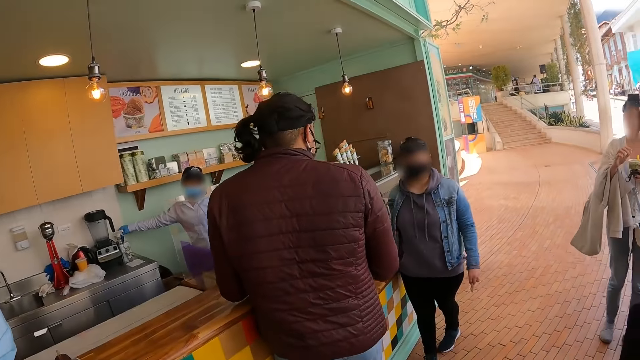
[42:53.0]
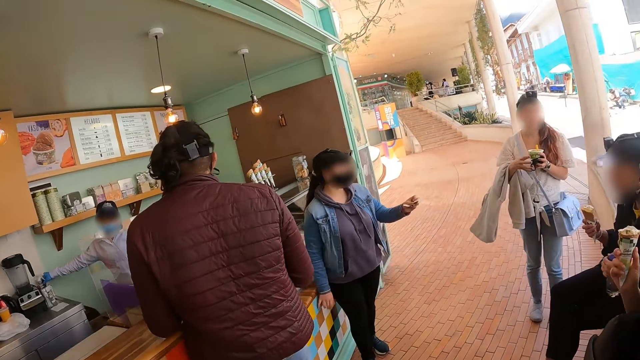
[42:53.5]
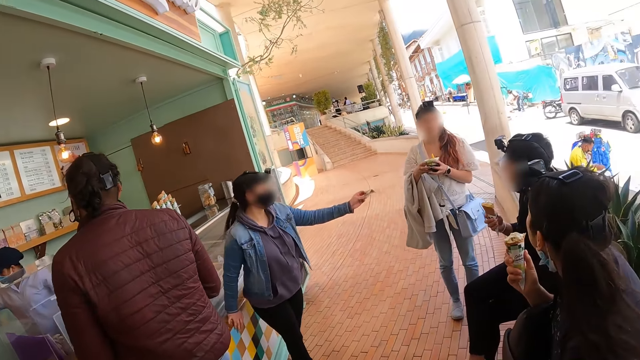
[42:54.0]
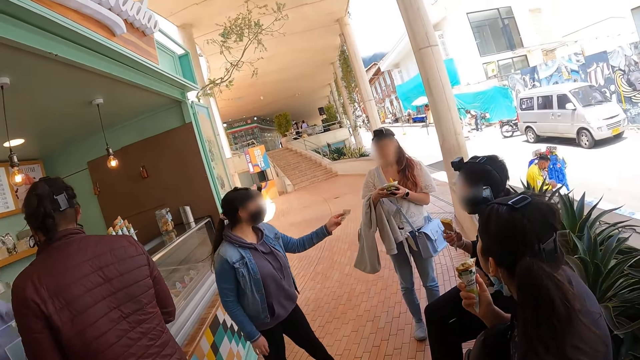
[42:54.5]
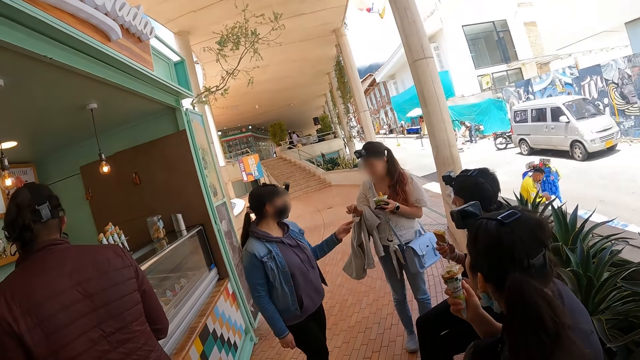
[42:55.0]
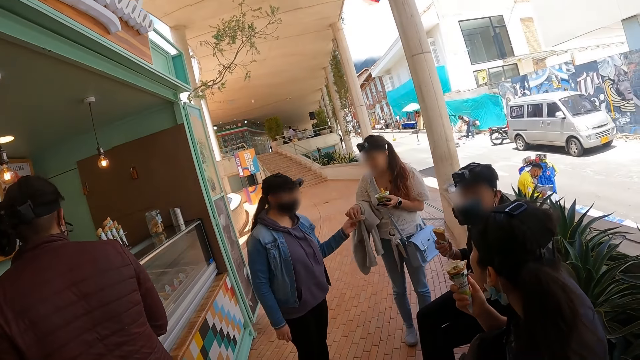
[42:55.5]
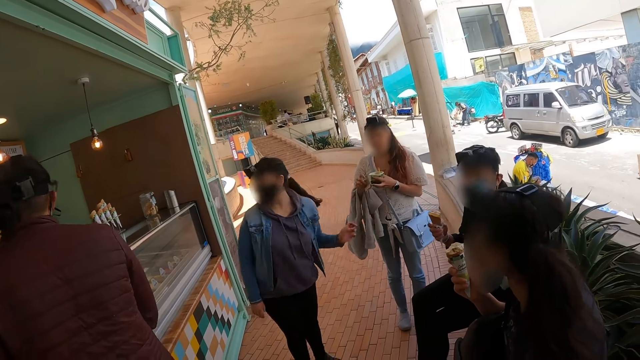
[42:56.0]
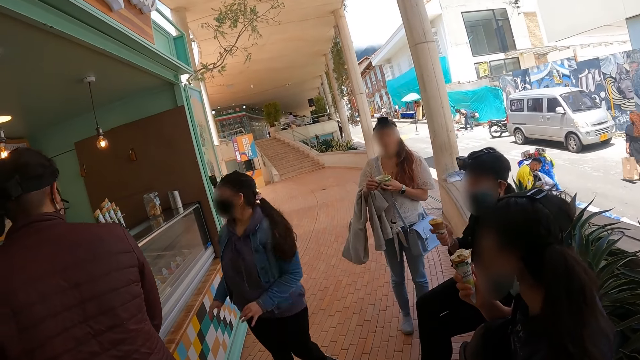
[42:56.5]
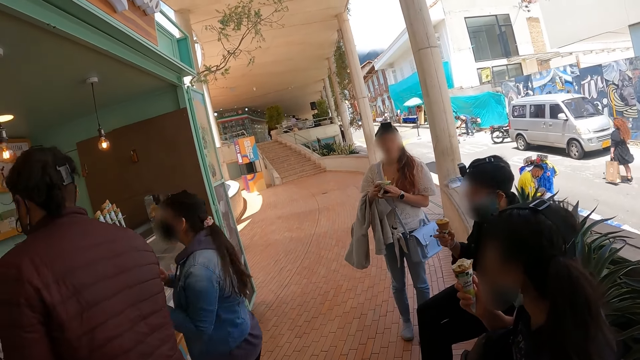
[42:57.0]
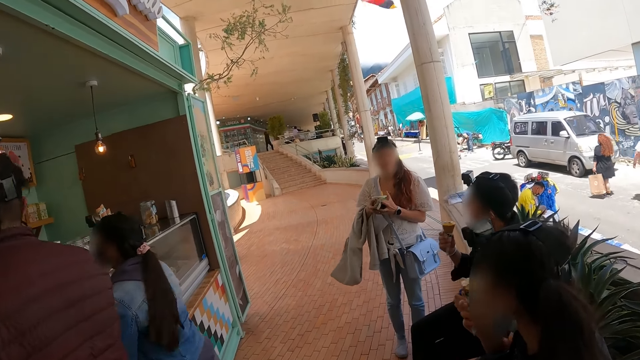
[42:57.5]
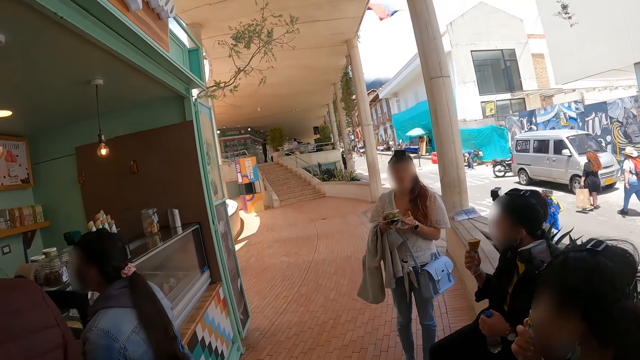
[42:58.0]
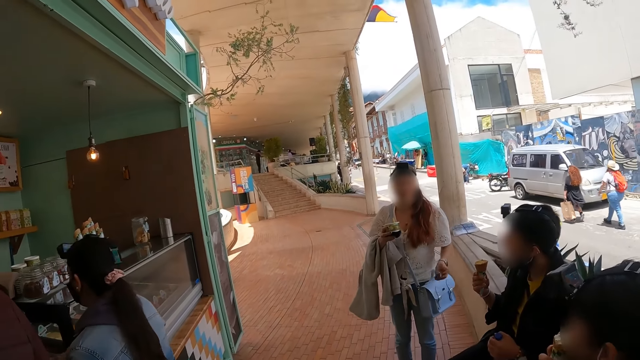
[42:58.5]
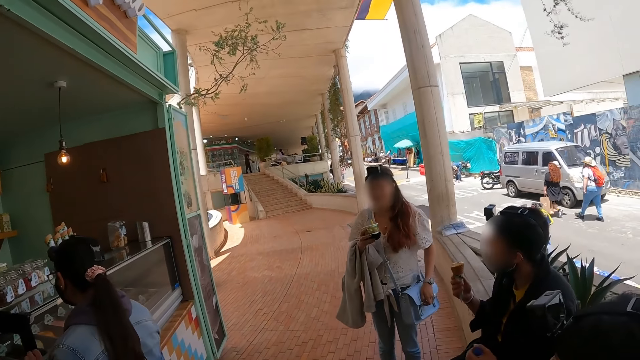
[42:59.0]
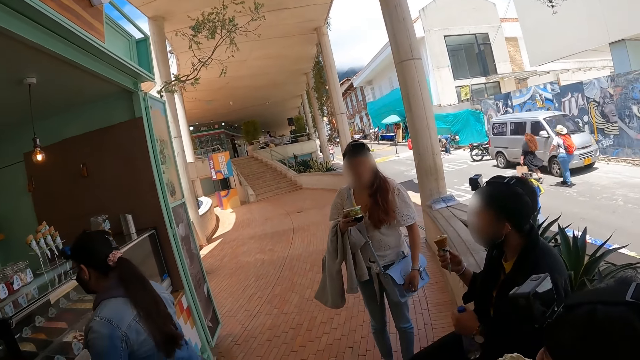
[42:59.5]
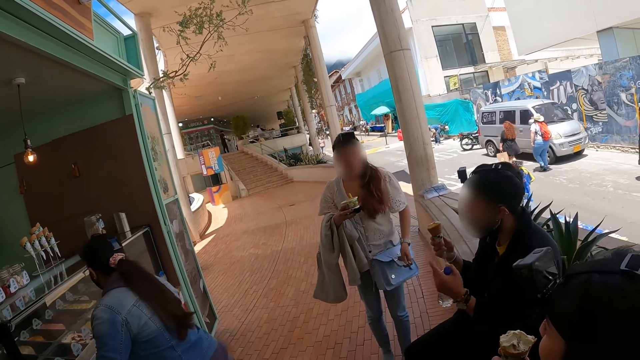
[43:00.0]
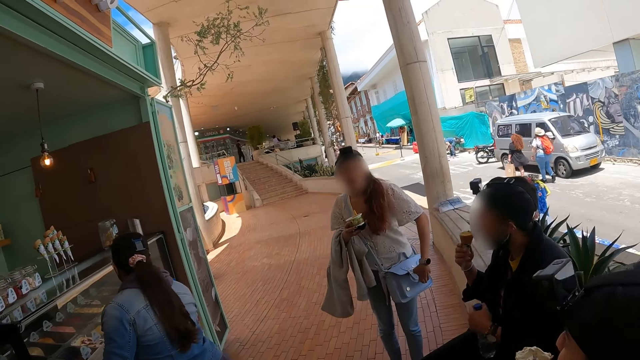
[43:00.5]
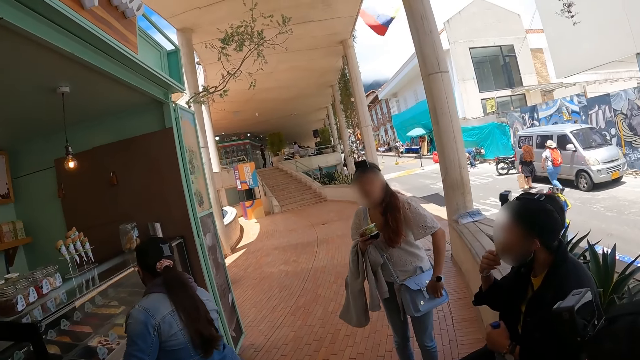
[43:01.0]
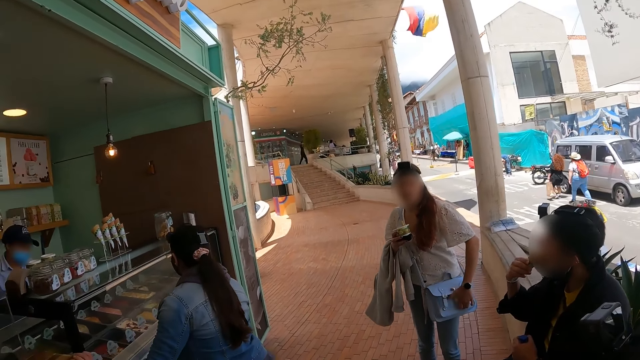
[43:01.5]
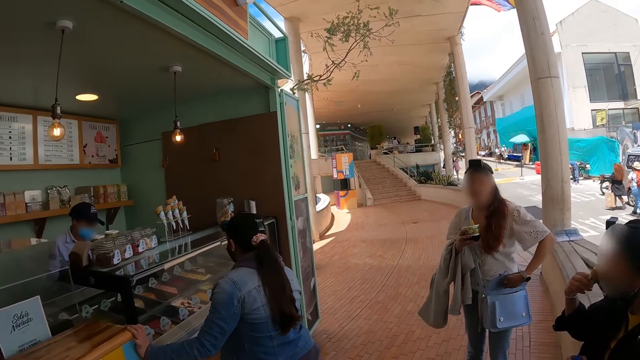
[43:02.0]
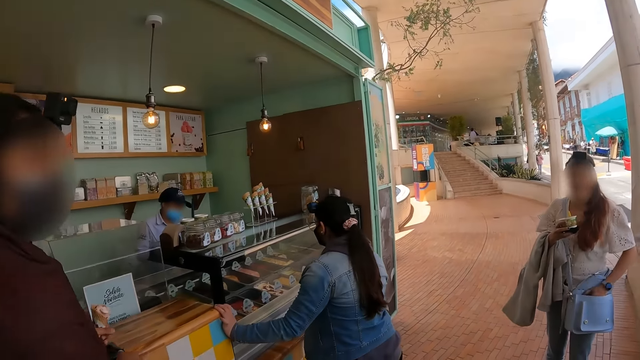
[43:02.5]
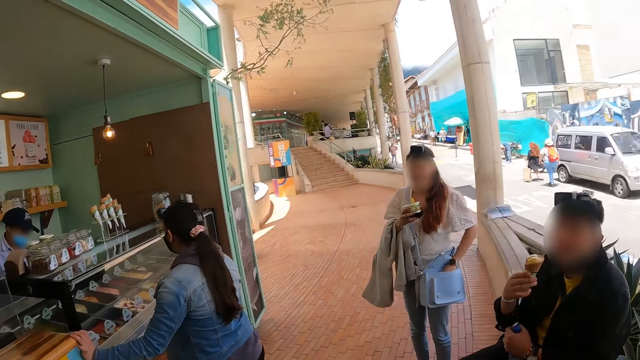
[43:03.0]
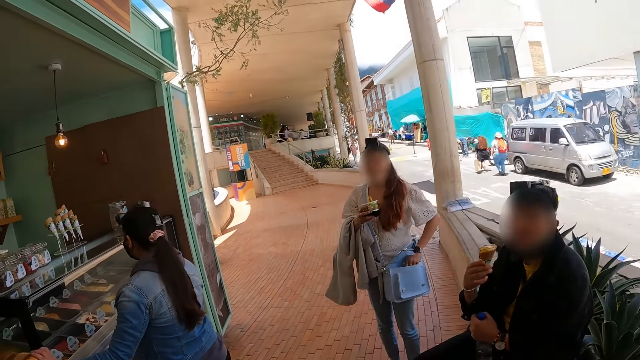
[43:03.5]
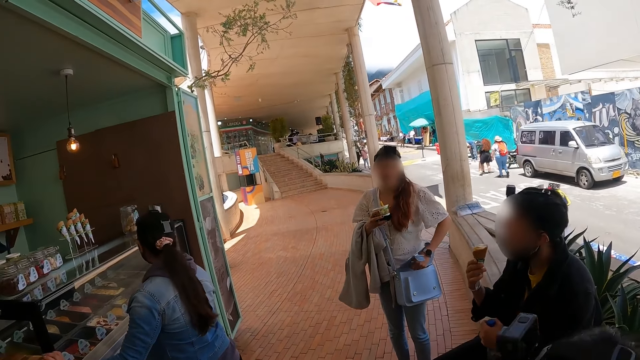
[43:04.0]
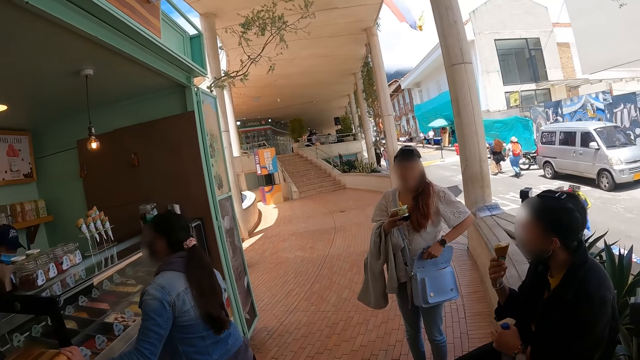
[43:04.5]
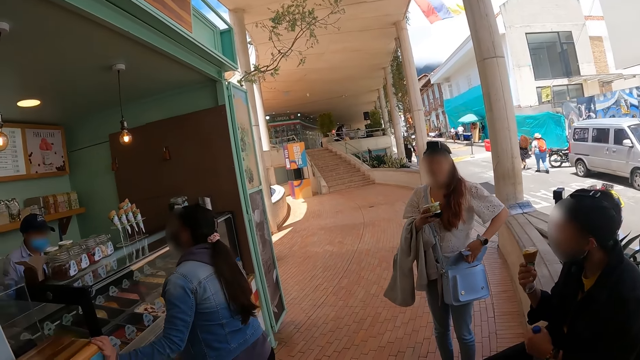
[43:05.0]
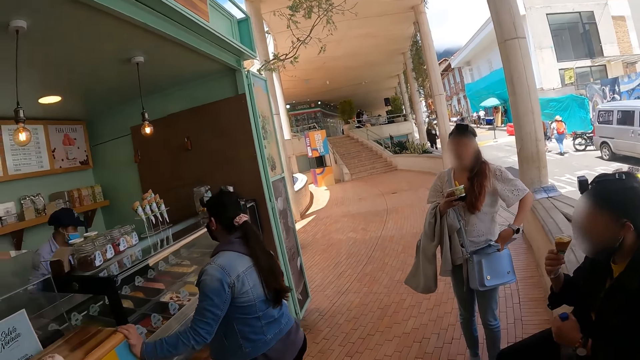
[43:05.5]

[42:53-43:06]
The camera wearer faces a group of friends. A person gives money to another person. The other person keeps the money in a bag. A third person eats ice cream.

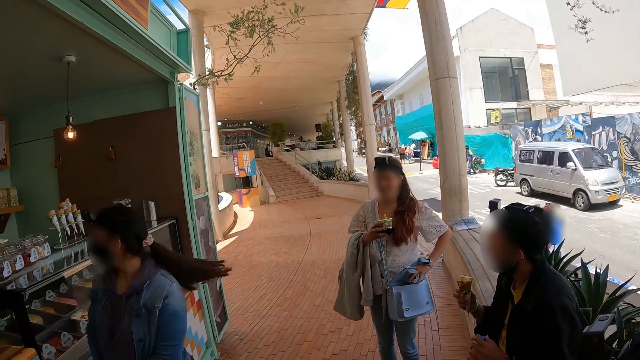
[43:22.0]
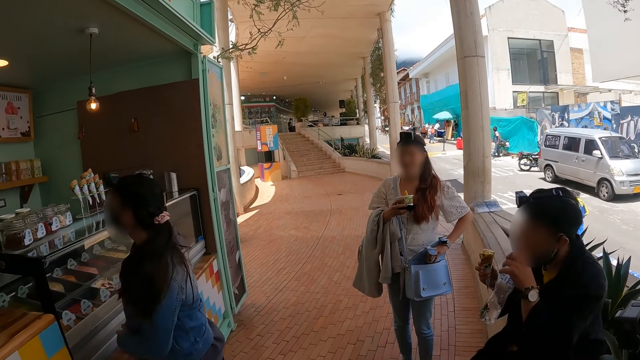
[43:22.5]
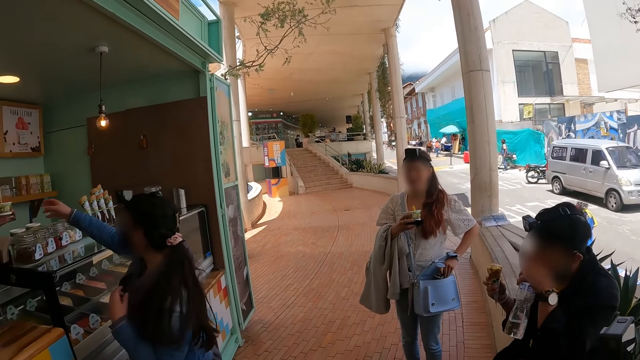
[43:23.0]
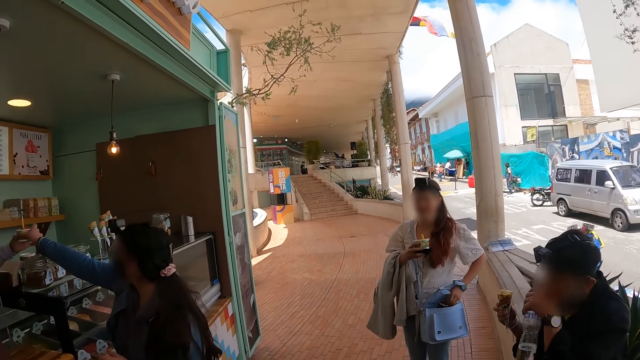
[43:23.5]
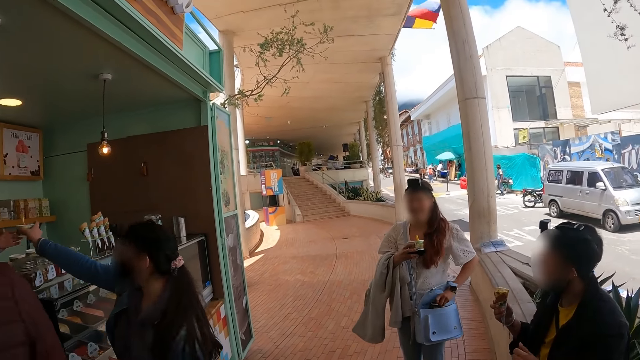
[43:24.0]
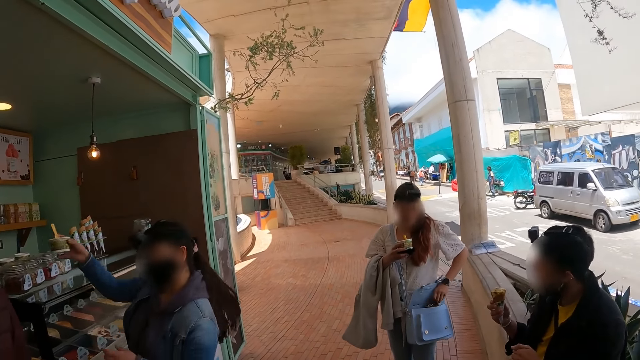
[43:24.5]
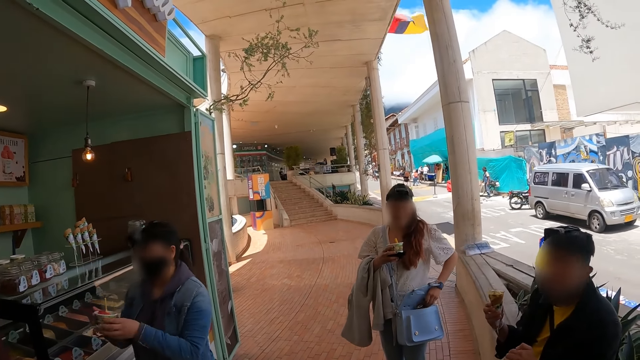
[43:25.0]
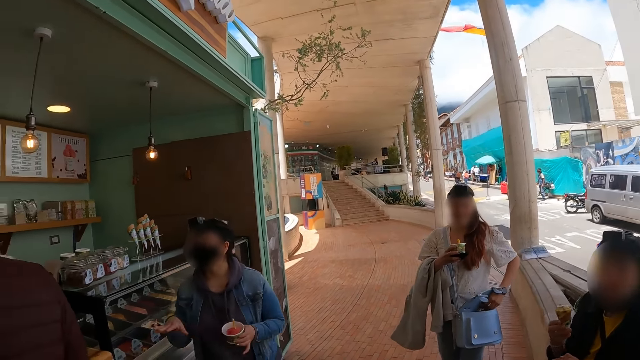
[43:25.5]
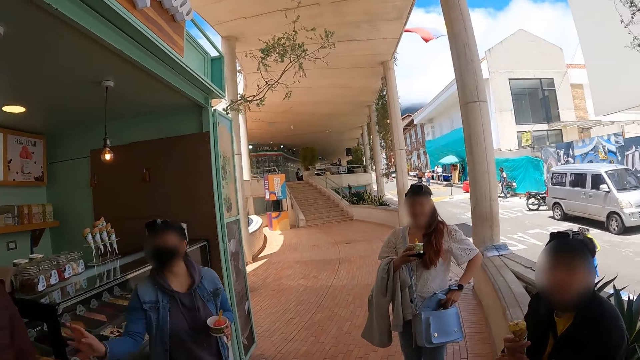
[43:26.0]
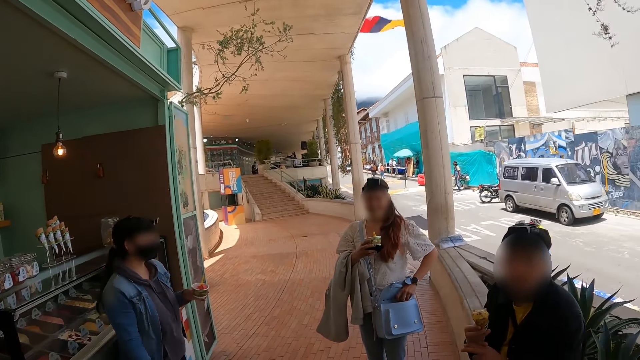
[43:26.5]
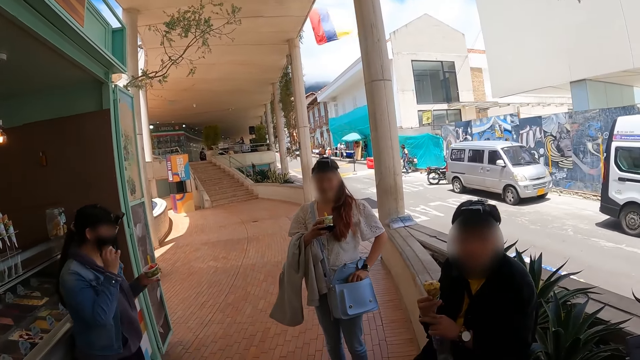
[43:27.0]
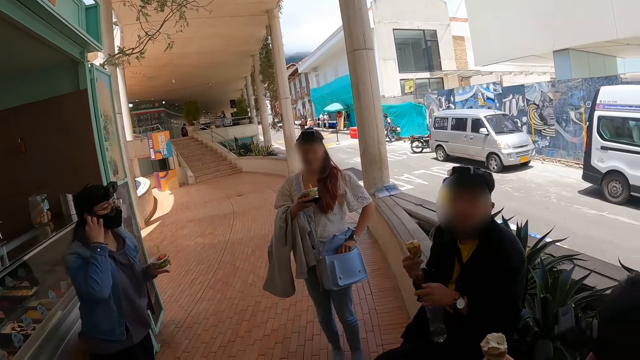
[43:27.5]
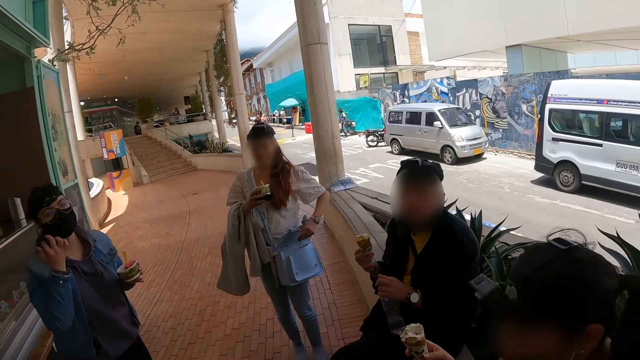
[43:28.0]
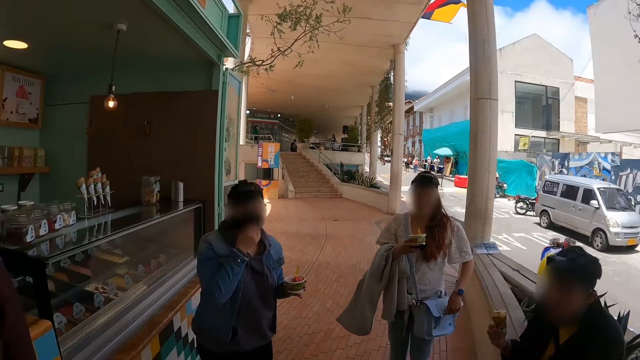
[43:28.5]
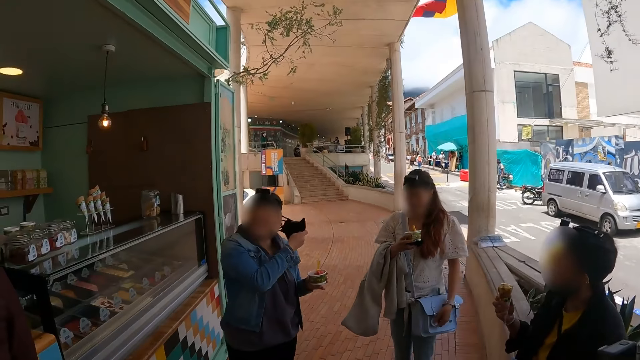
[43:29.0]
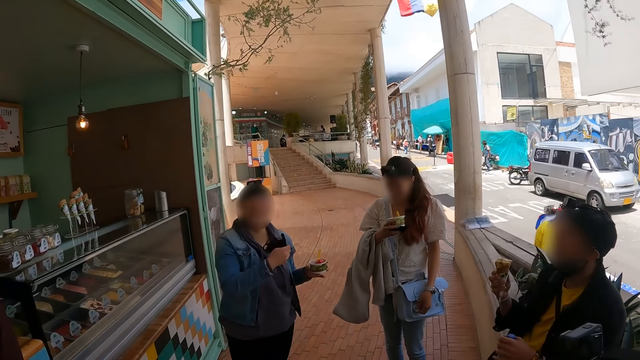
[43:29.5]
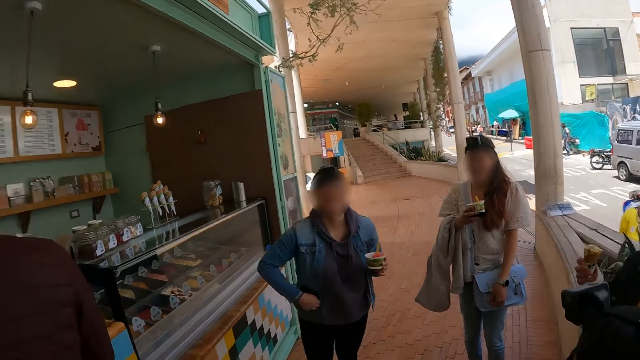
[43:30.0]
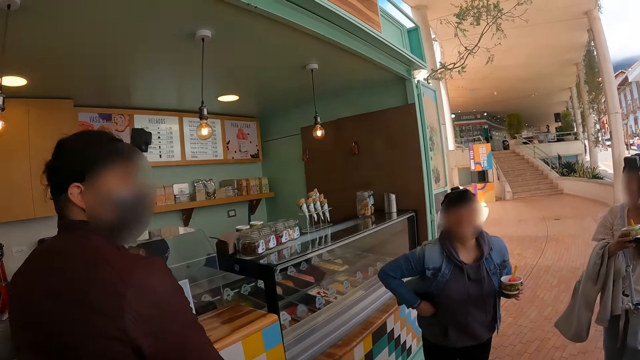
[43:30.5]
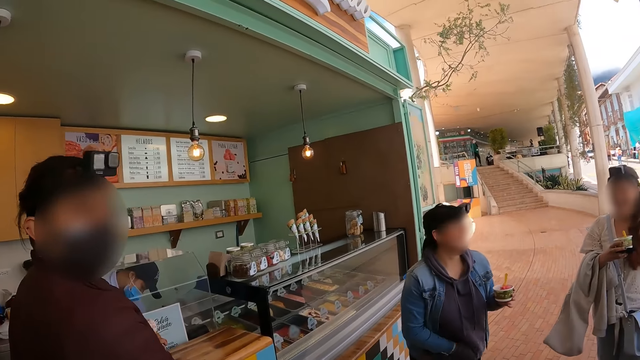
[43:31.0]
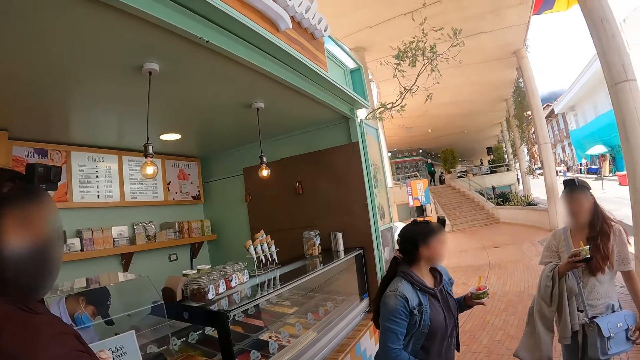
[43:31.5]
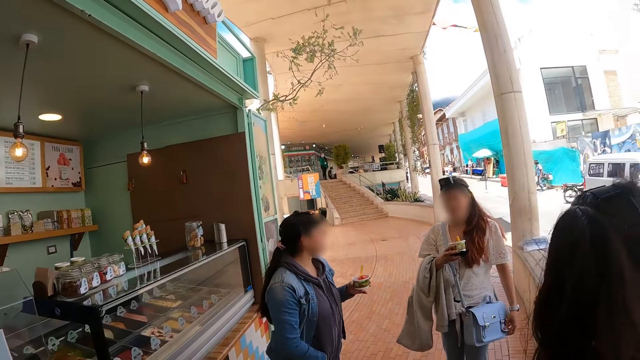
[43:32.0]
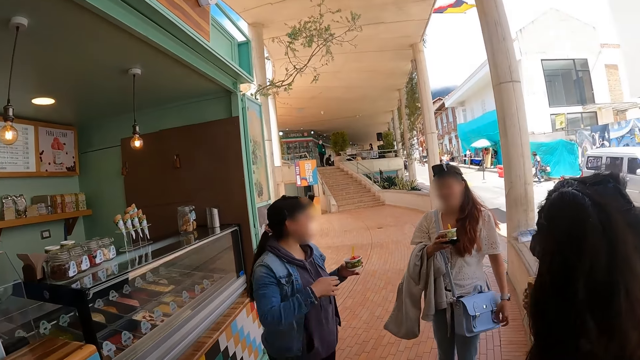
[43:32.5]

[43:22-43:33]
A person takes an ice cream tub. The person removes the face mask. The camera wearer faces an ice cream shop.
